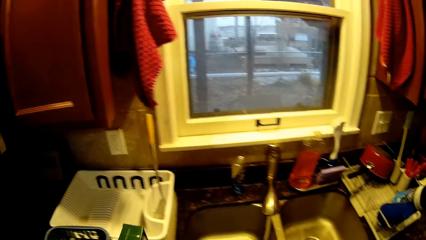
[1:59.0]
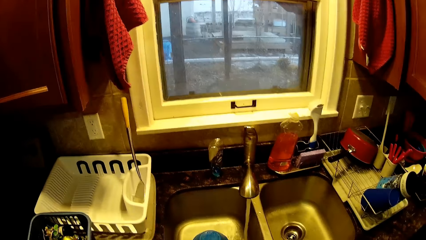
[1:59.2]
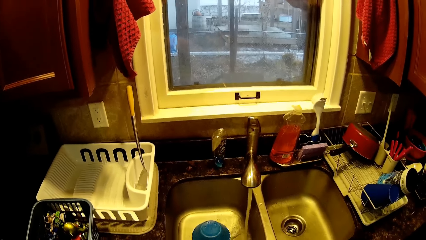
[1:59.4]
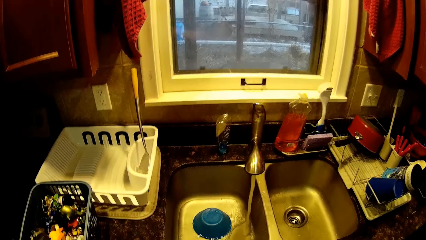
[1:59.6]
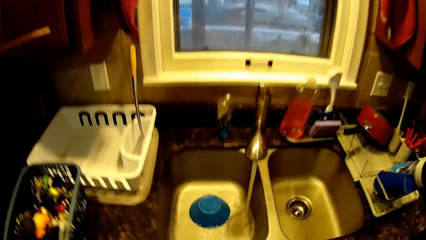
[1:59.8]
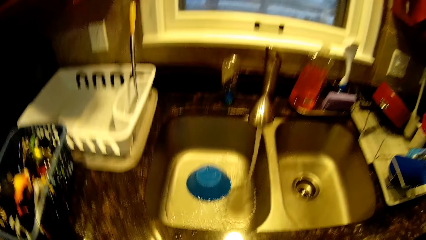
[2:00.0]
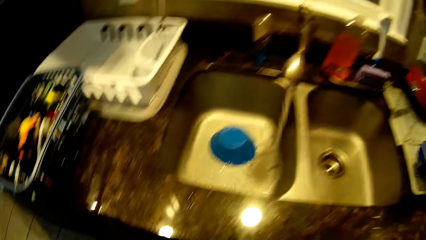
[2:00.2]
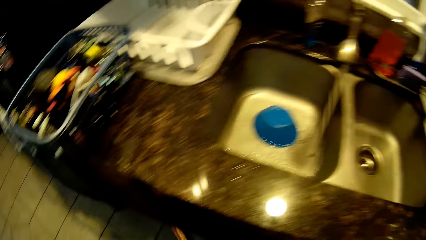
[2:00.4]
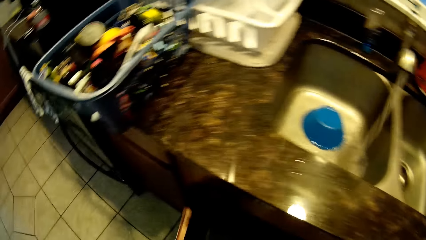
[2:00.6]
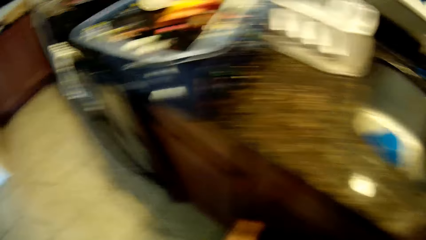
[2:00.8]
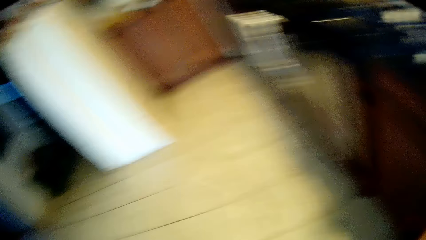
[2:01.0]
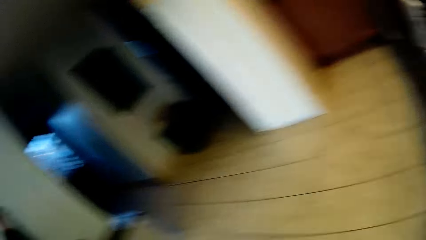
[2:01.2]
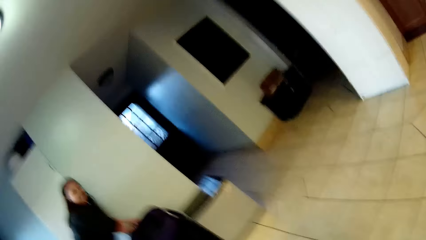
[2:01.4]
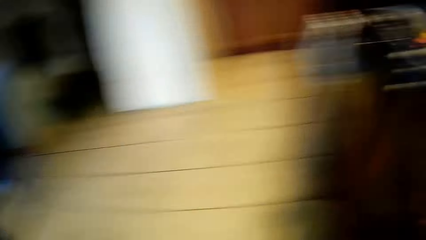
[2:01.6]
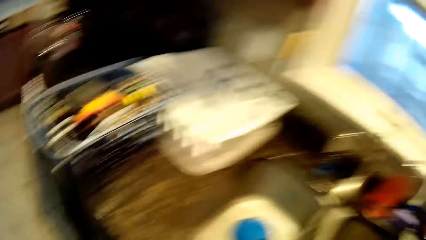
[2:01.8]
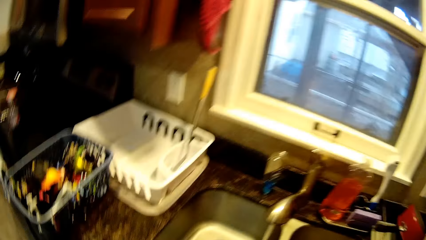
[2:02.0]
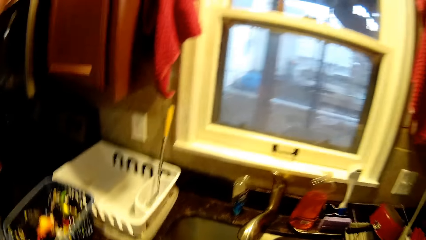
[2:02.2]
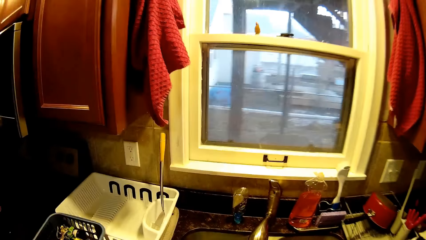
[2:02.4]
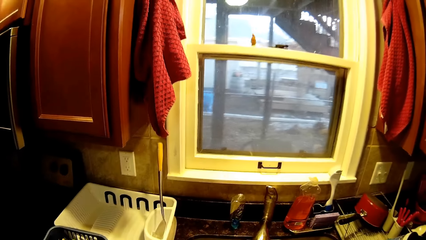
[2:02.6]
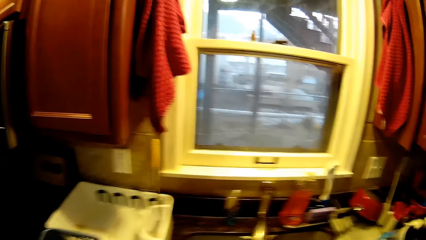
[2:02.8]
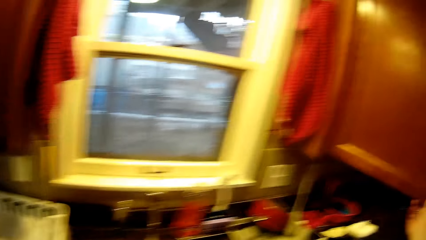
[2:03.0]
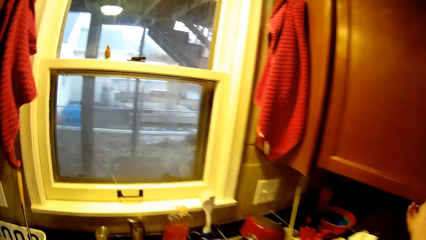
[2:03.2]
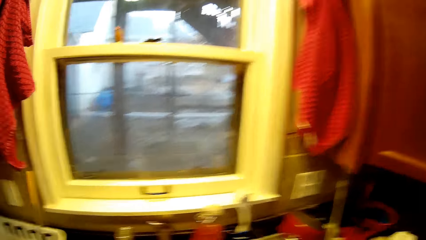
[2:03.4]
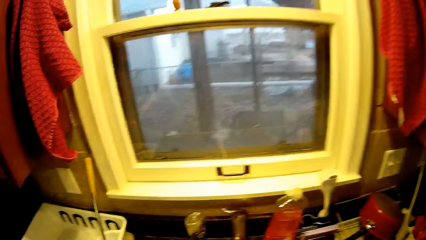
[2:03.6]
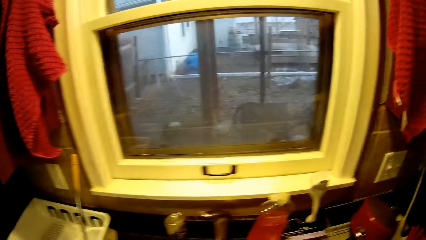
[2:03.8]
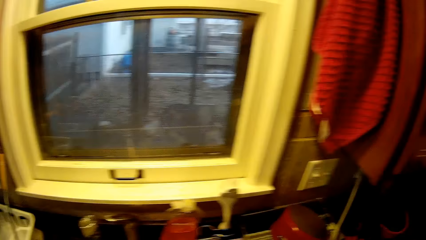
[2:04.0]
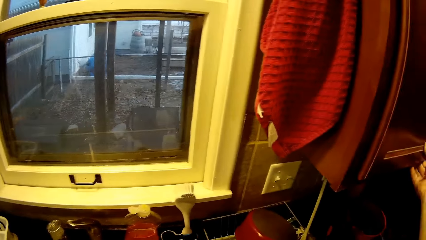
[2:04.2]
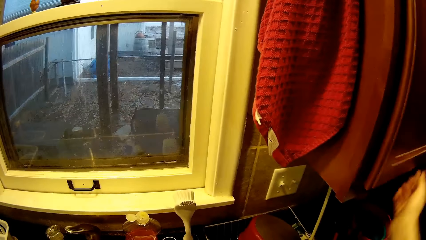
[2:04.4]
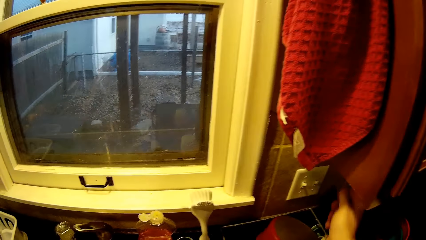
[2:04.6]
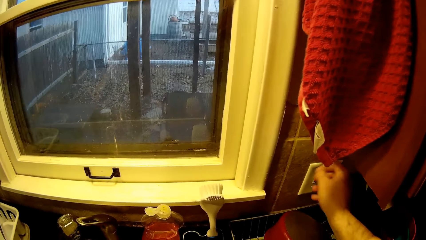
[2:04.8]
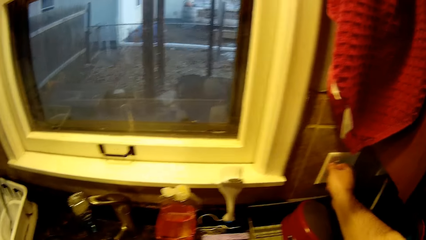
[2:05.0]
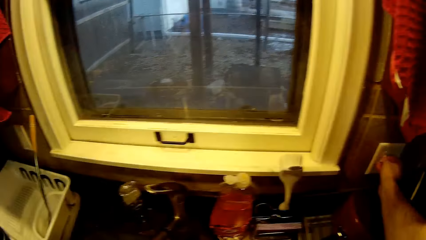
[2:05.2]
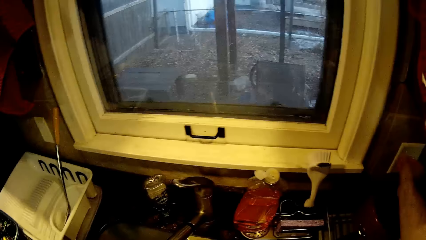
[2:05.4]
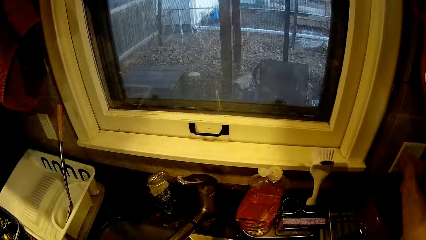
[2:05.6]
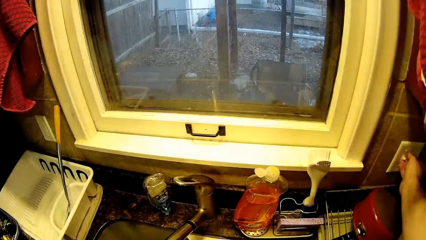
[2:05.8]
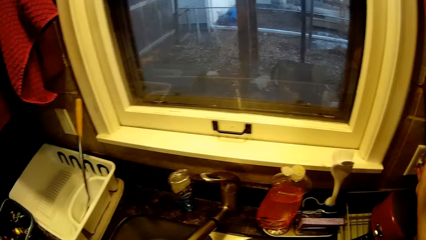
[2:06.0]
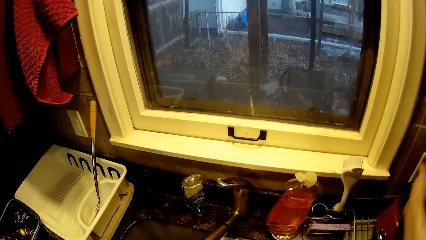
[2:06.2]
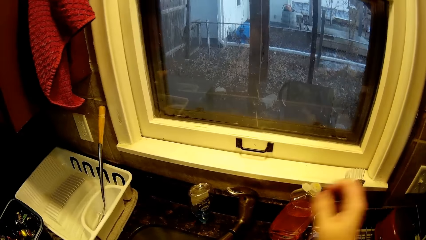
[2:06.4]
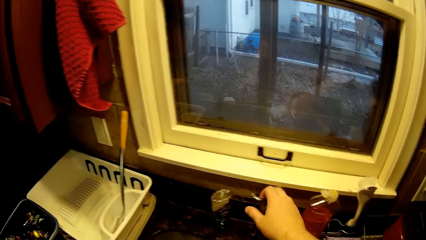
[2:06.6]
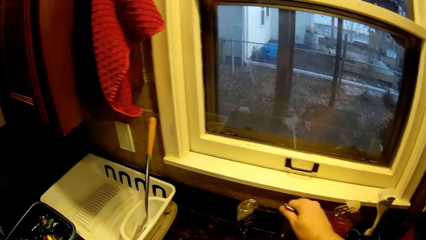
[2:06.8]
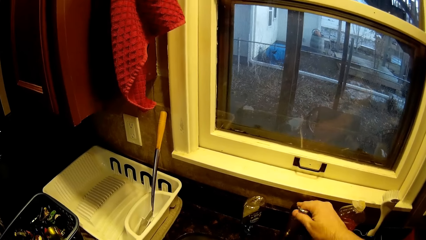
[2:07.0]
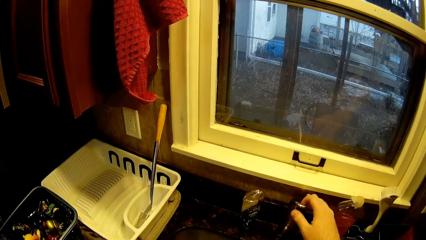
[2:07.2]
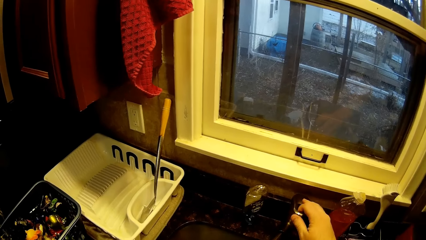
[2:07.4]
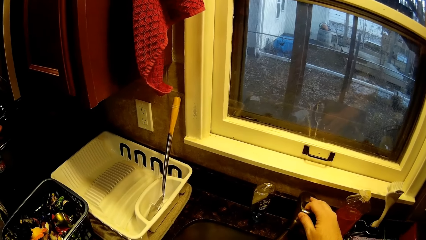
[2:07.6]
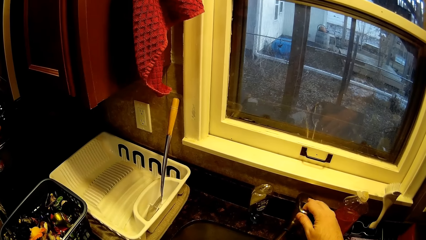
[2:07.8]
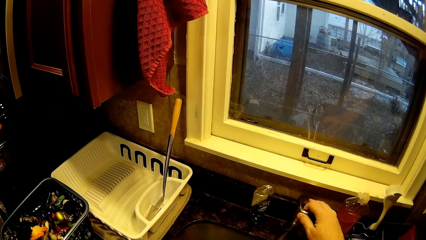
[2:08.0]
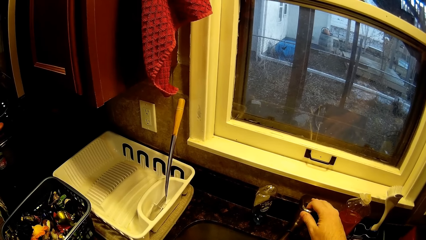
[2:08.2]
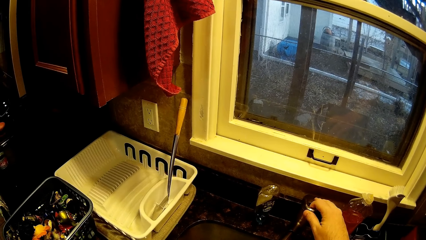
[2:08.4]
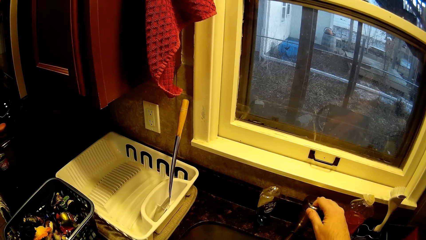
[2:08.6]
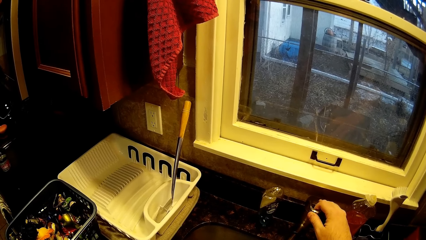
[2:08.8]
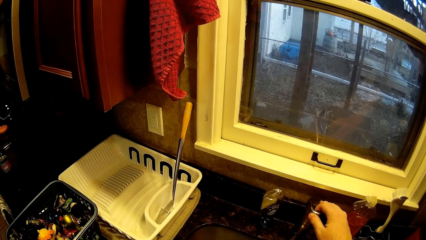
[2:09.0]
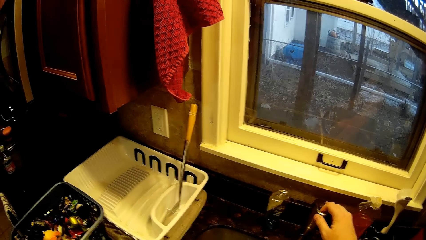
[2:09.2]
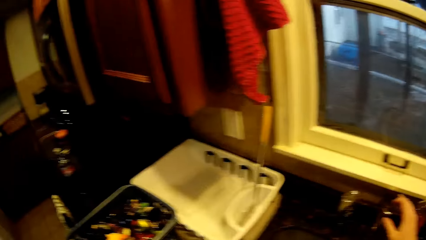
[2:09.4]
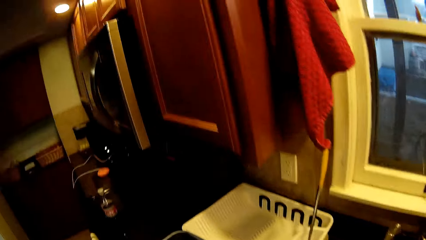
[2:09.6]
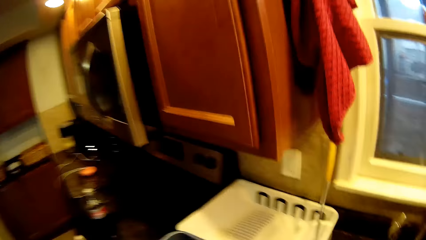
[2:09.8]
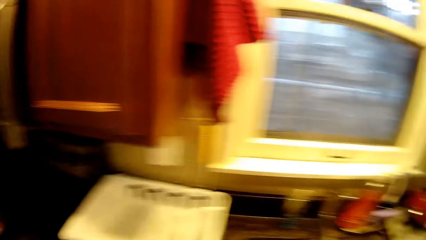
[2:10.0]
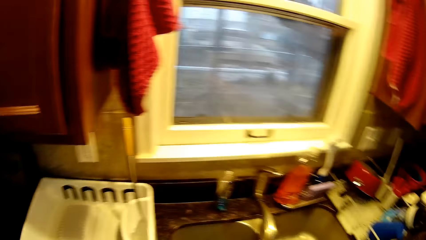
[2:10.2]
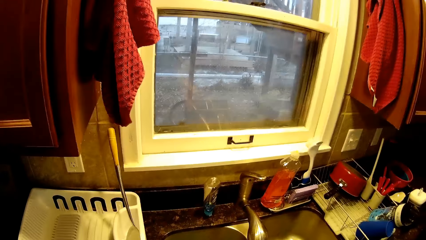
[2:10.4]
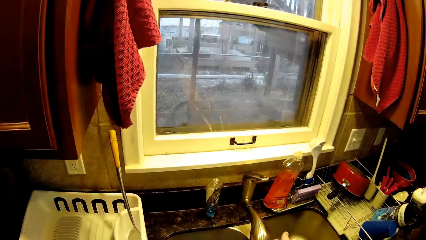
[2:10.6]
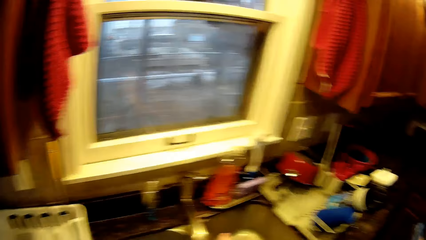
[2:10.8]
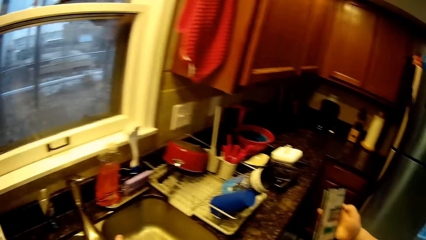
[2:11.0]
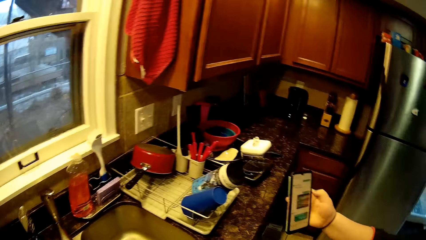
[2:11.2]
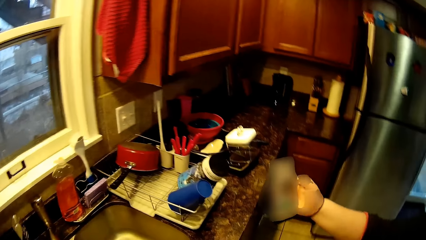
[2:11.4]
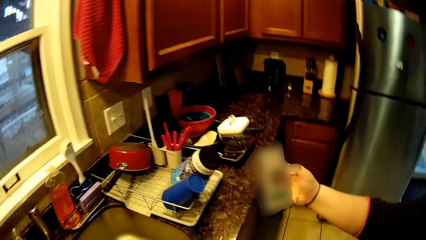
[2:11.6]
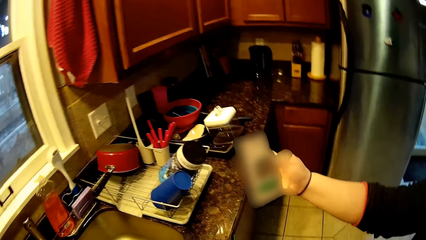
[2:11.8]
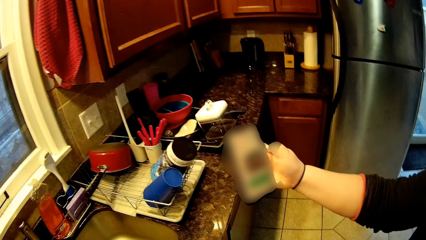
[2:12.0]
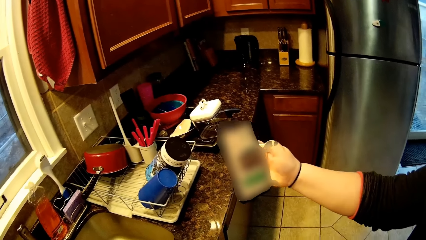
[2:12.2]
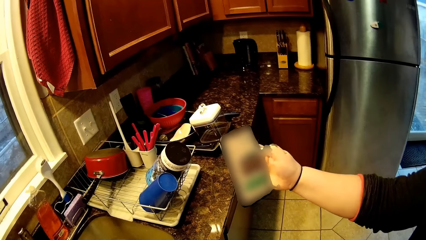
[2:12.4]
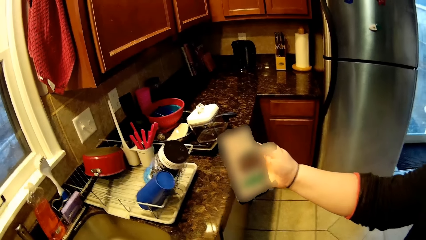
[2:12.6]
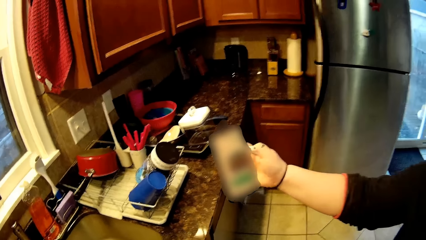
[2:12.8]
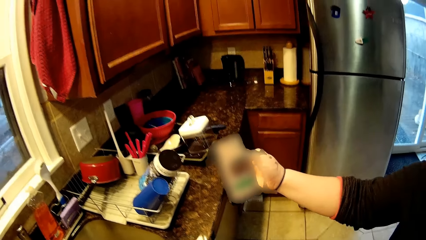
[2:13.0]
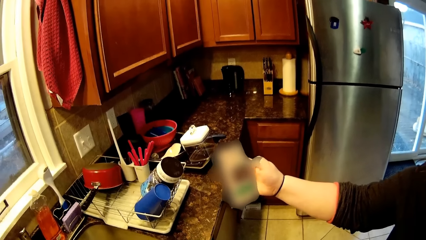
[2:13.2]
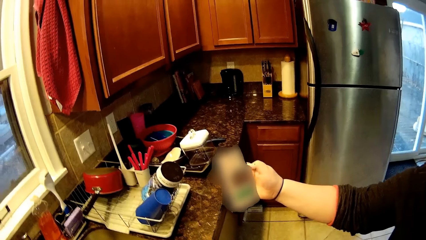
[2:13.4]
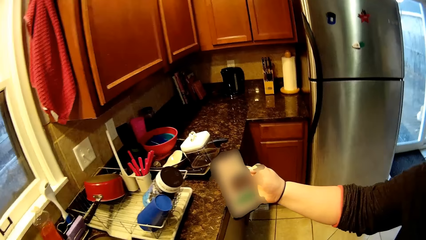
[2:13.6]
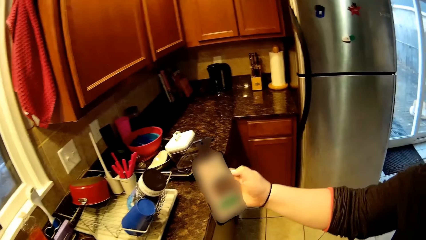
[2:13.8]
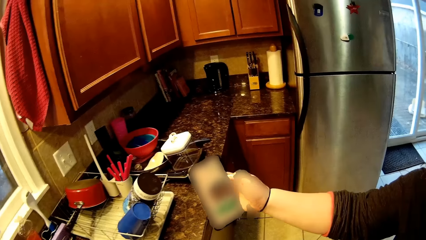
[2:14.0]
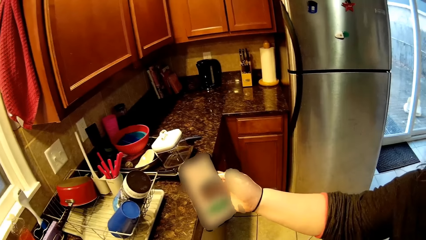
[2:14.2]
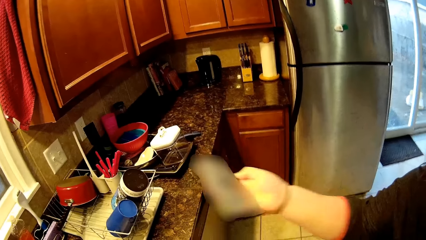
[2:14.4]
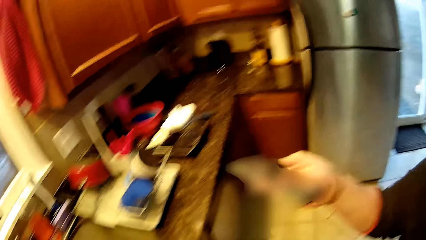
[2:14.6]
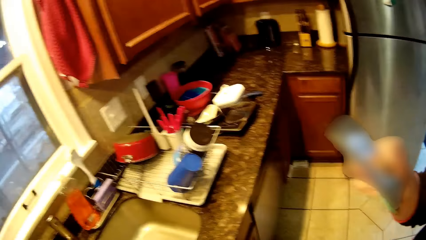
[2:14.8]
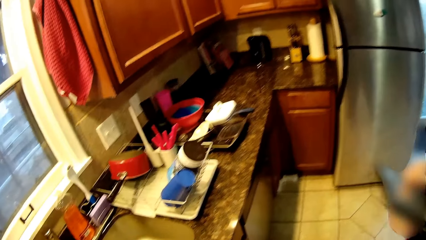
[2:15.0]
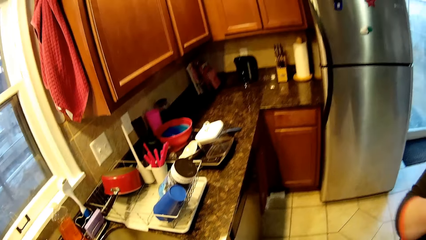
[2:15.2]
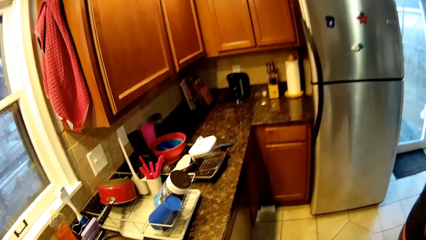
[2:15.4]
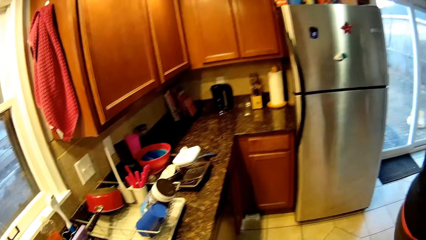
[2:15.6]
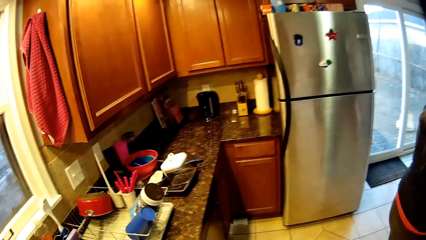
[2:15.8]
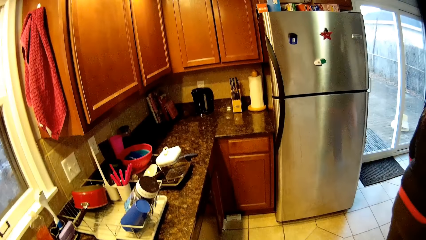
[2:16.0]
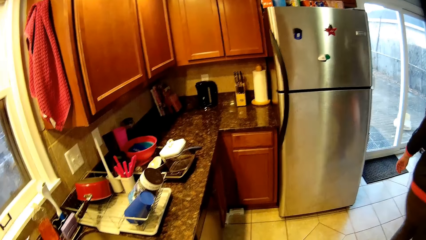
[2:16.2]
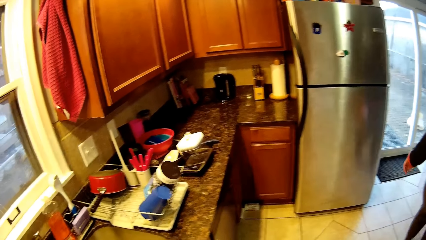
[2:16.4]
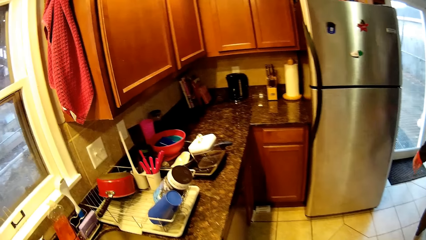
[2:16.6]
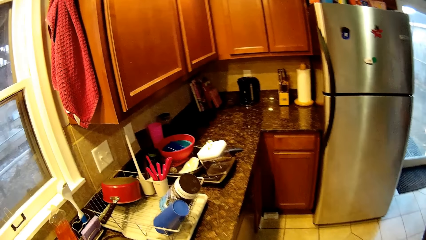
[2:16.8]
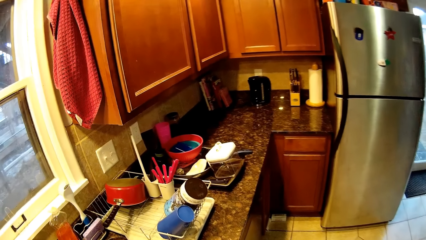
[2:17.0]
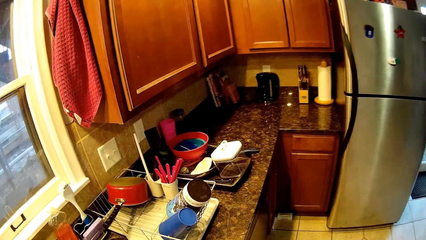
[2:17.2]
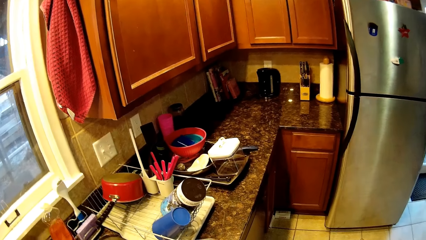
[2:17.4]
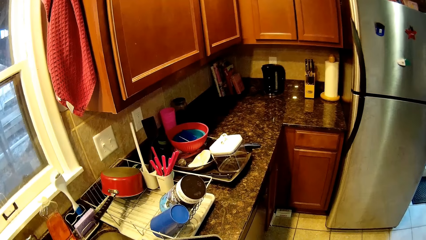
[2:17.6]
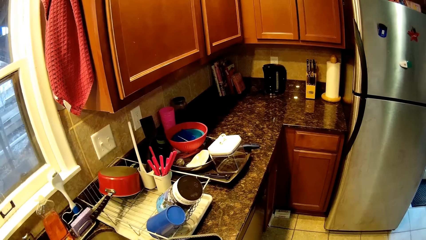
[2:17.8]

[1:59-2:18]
The camera wearer puts water in a sink. They converse. They open a cabinet. They look at a woman. The woman appears. The camera wearer opens the cabinet and closes the cabinet. They move a switch. They put off the lights. They put on the light. They move a tap of water. The woman operates her phone. The woman walks away.
